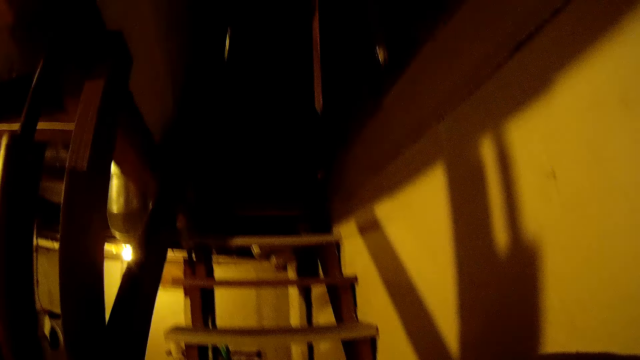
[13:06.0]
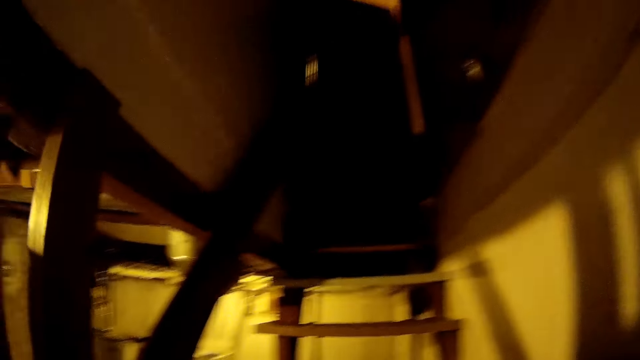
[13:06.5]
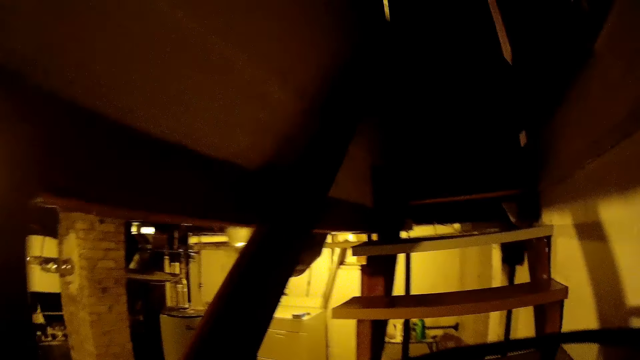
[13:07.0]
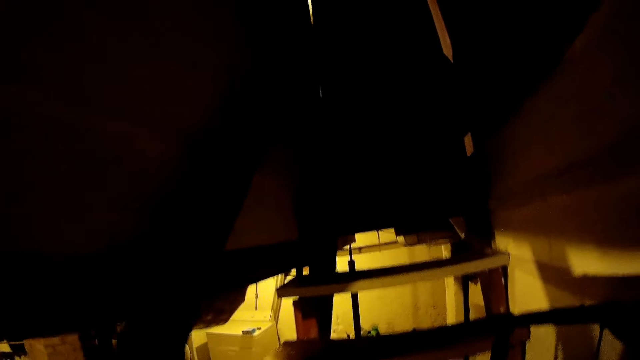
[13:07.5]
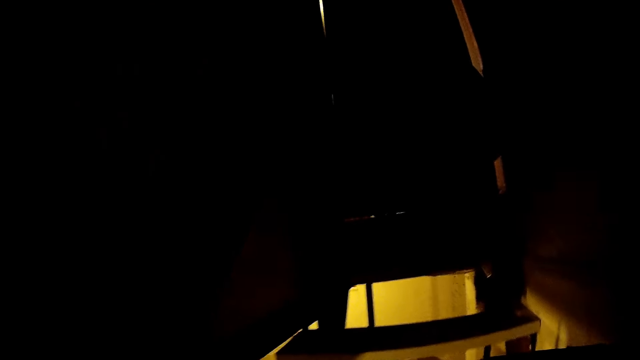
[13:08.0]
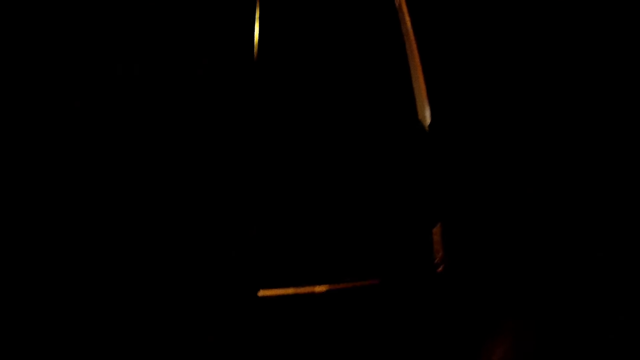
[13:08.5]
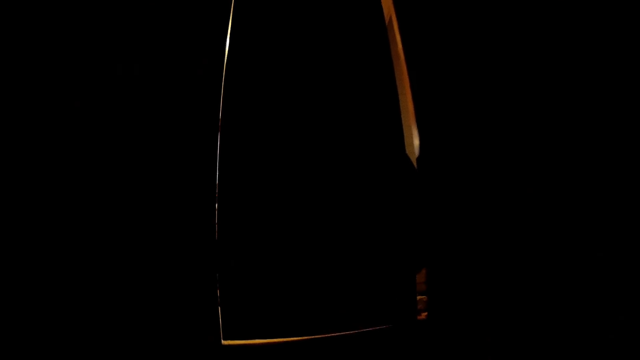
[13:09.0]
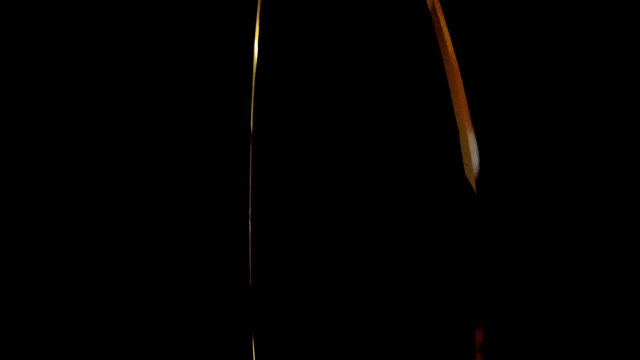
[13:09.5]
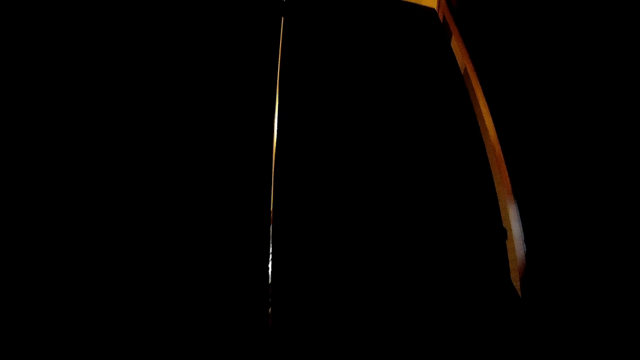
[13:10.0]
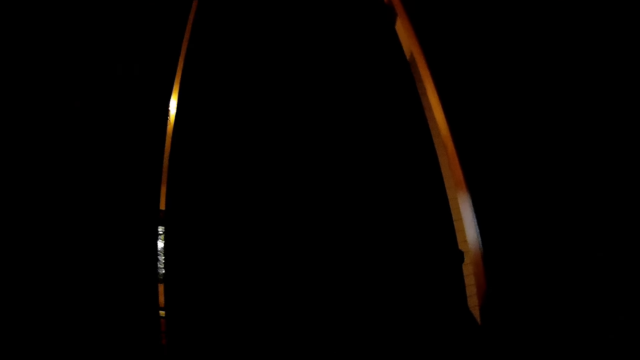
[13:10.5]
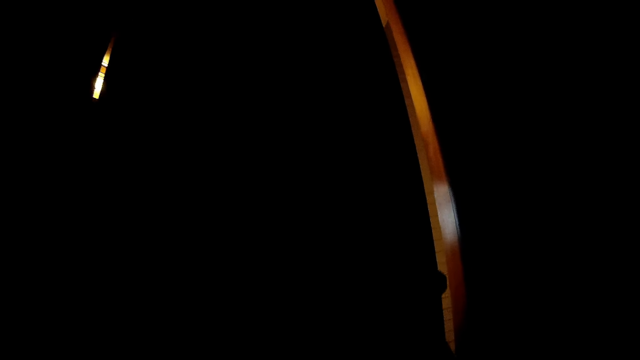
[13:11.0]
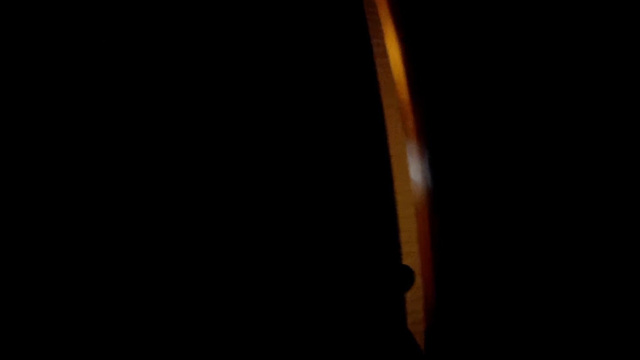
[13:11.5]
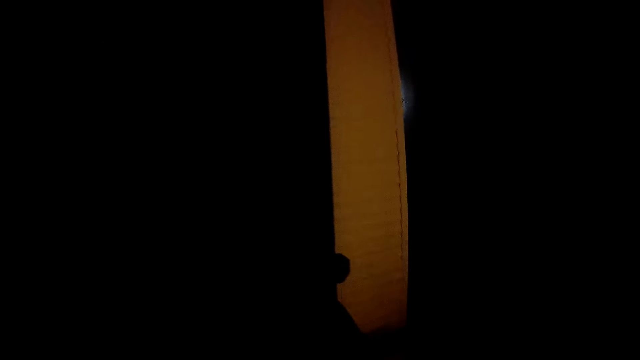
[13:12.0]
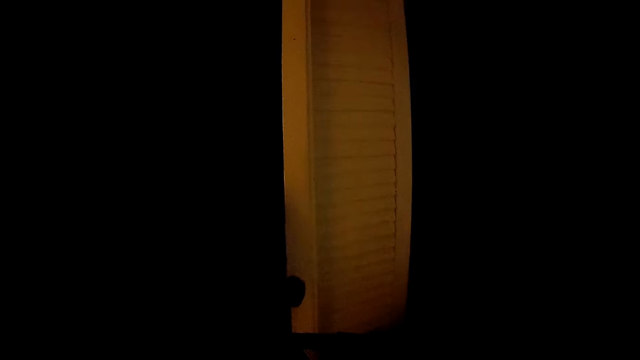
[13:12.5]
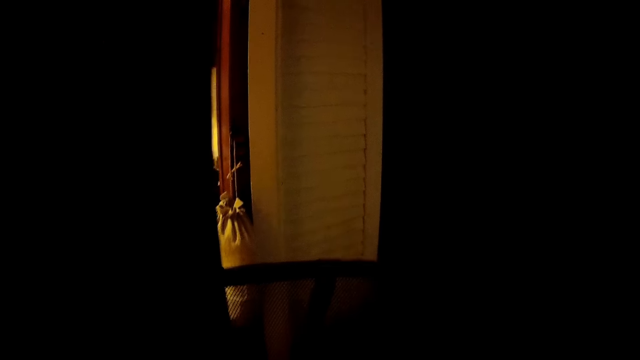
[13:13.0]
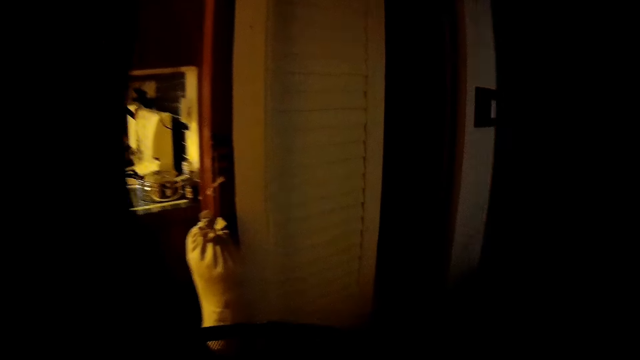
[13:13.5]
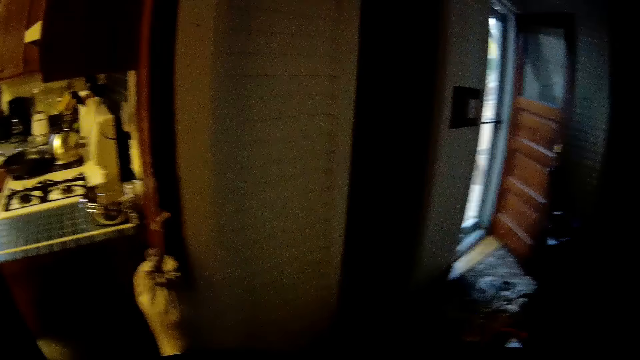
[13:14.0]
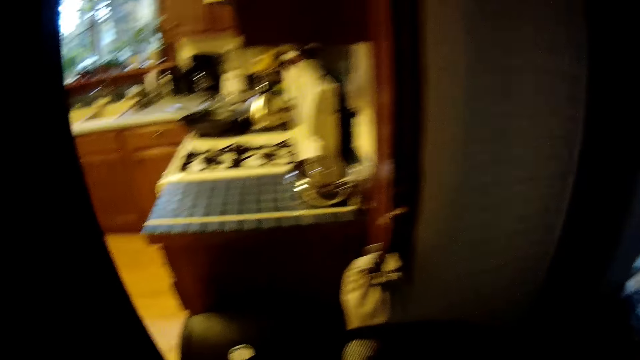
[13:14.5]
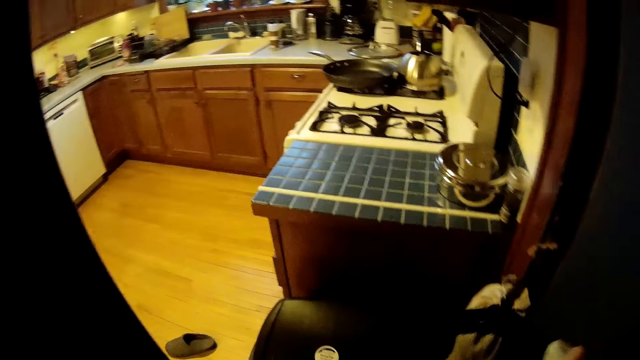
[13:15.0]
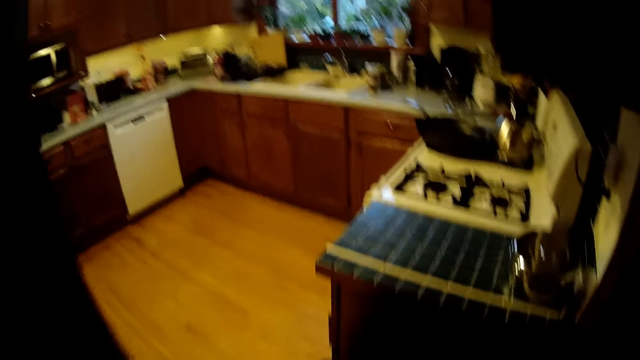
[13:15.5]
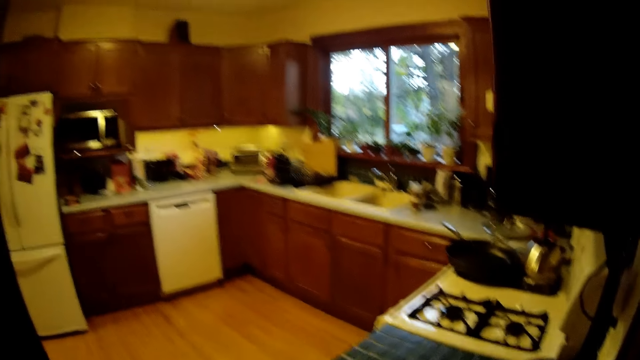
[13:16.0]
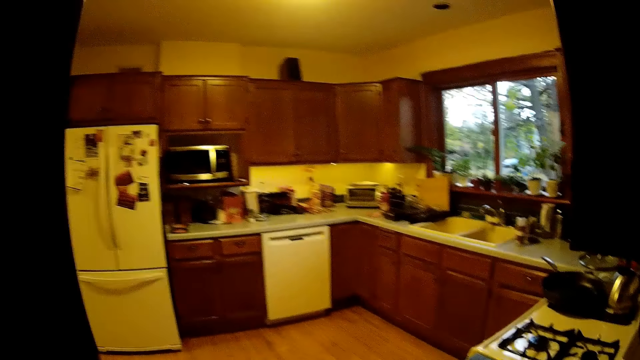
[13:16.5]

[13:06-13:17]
The camera wearer carries a clothes bin.

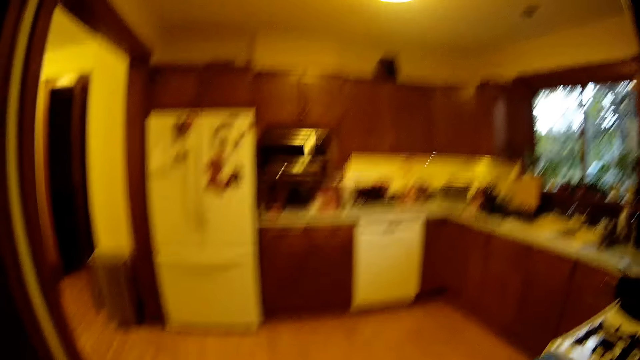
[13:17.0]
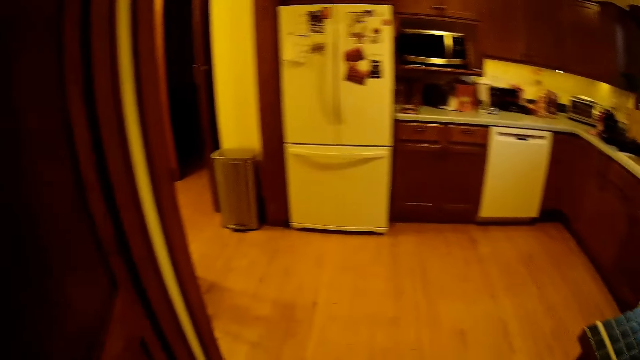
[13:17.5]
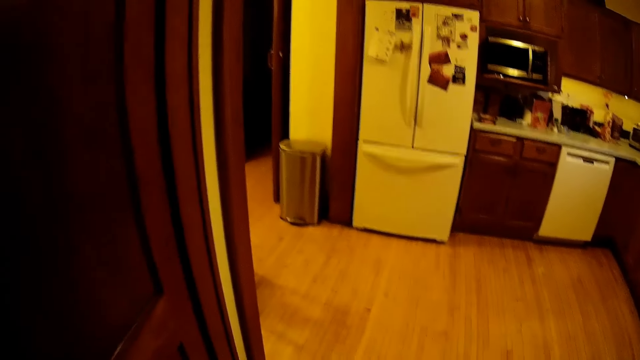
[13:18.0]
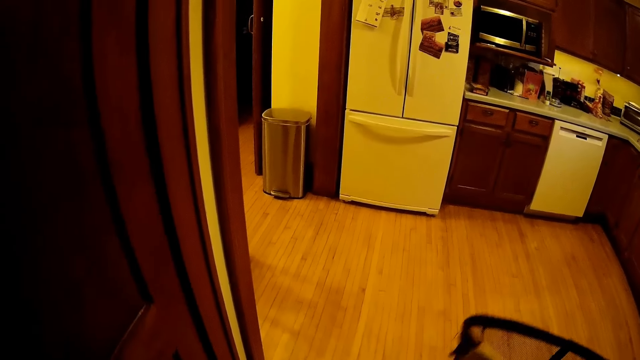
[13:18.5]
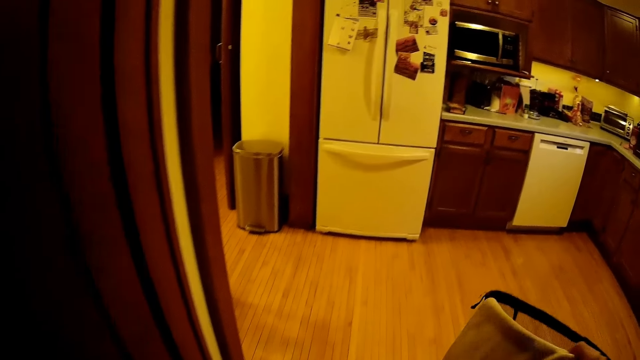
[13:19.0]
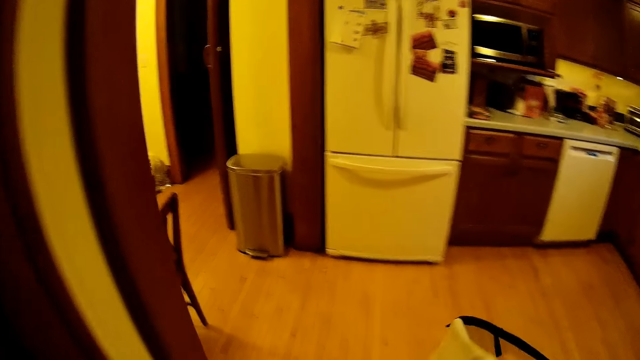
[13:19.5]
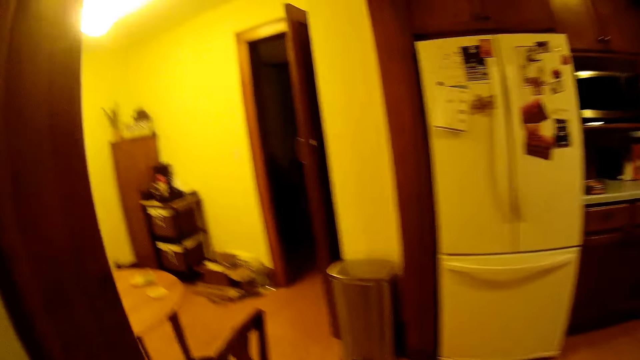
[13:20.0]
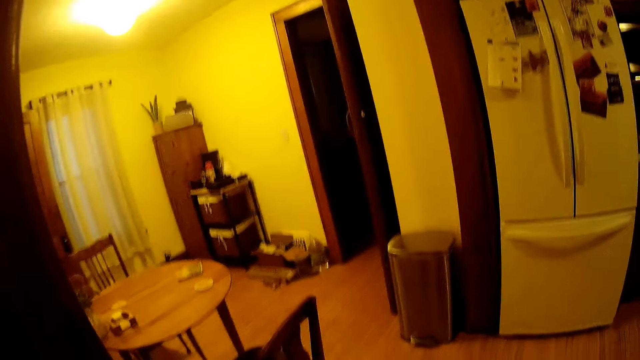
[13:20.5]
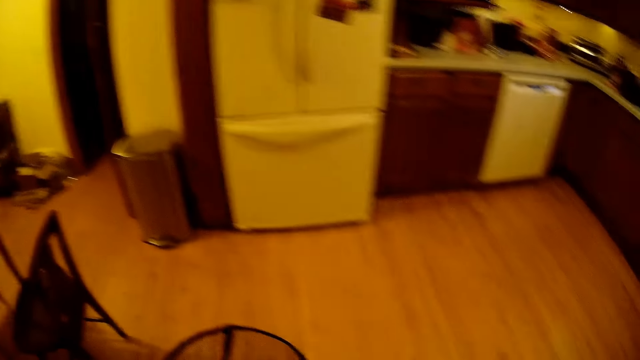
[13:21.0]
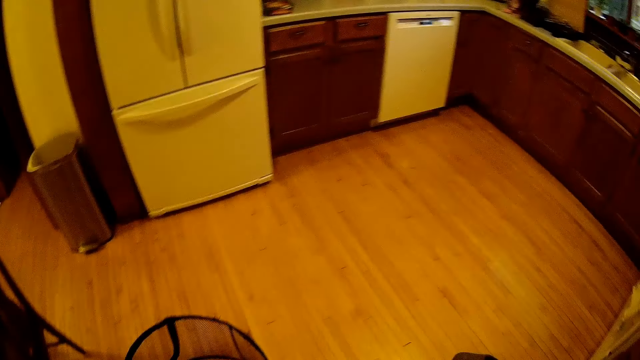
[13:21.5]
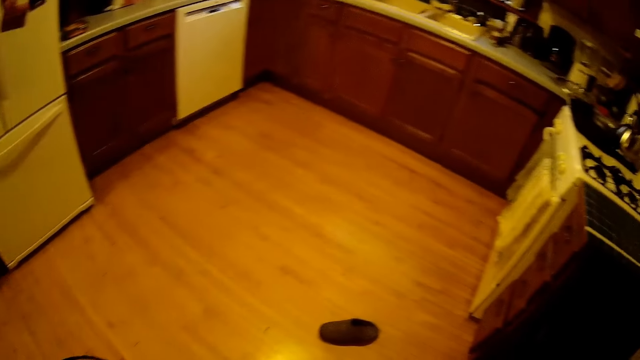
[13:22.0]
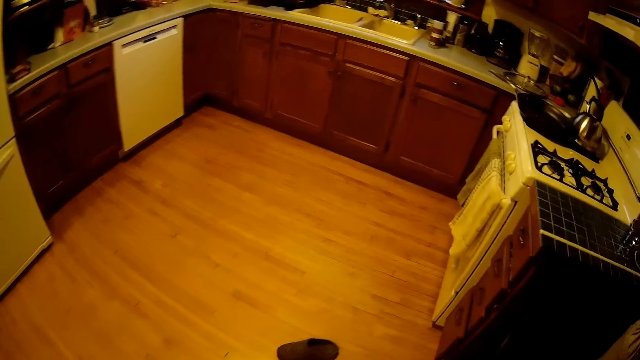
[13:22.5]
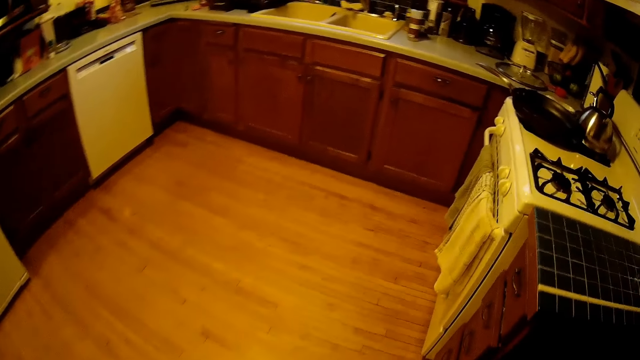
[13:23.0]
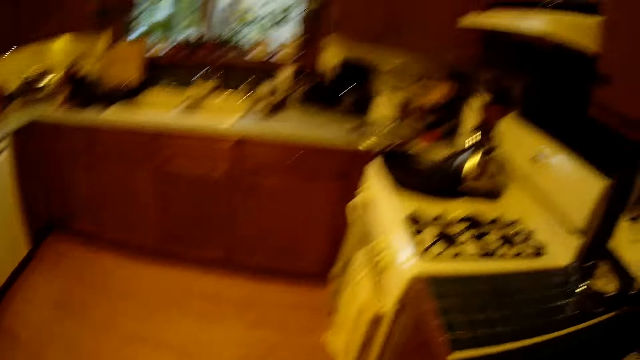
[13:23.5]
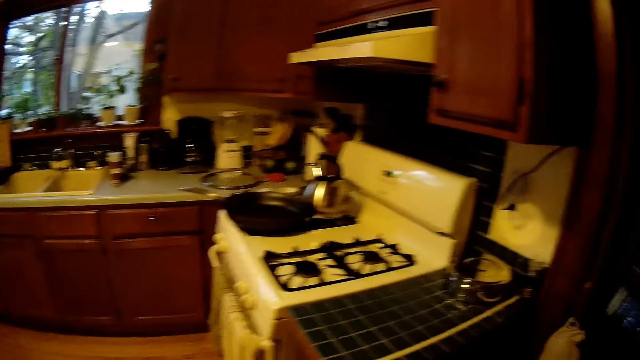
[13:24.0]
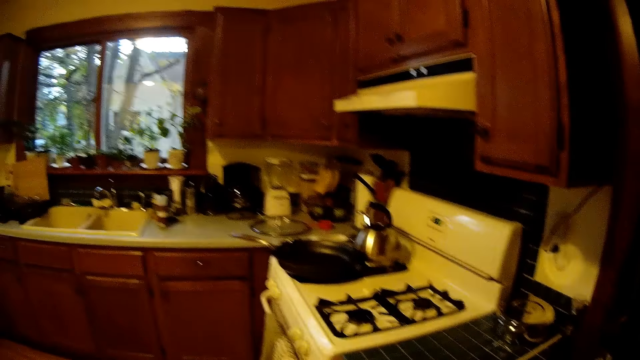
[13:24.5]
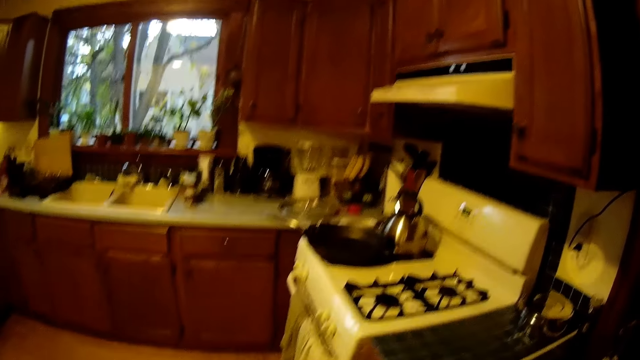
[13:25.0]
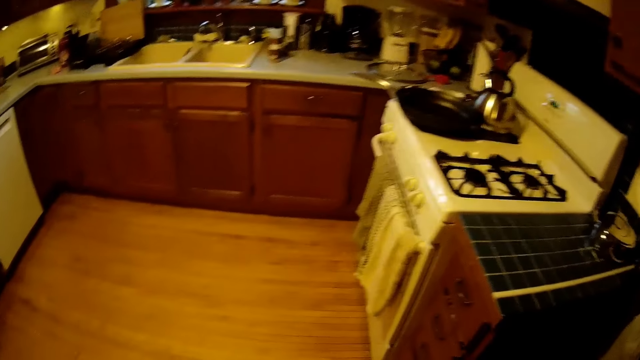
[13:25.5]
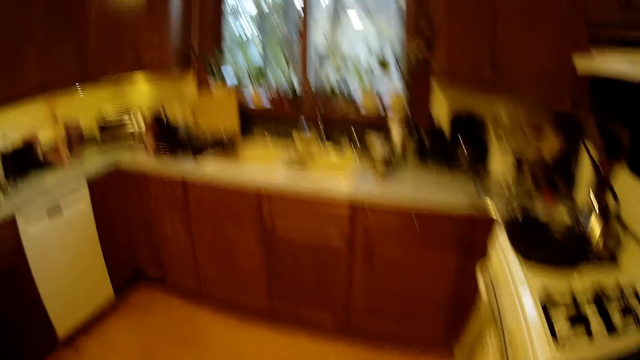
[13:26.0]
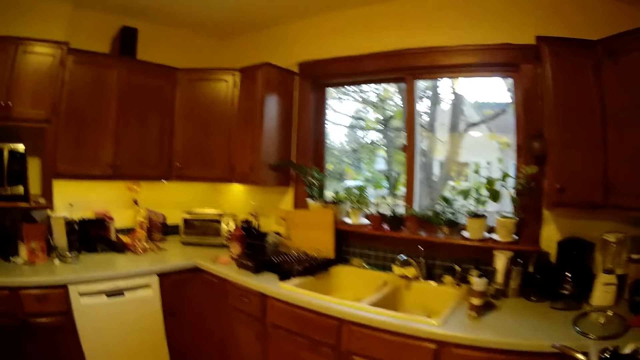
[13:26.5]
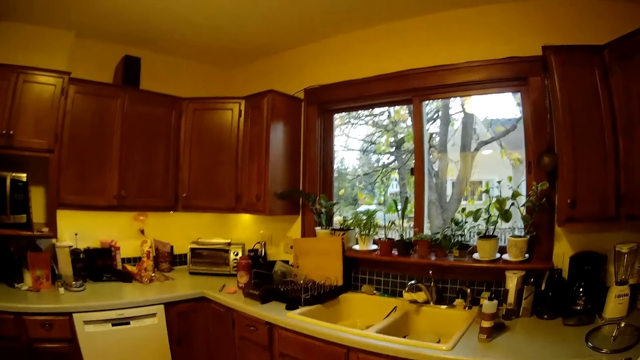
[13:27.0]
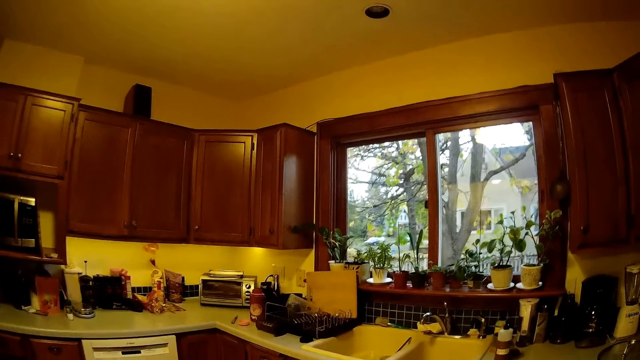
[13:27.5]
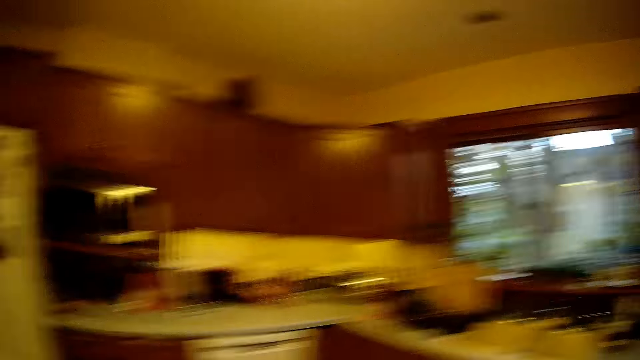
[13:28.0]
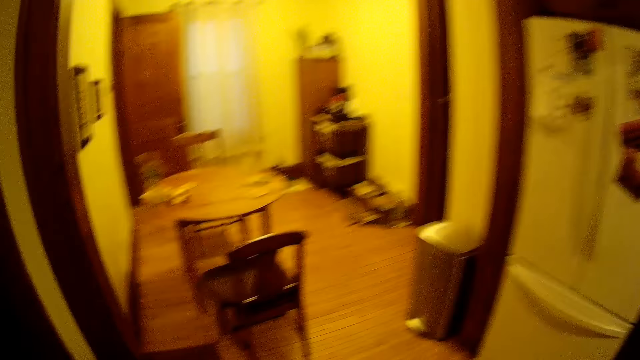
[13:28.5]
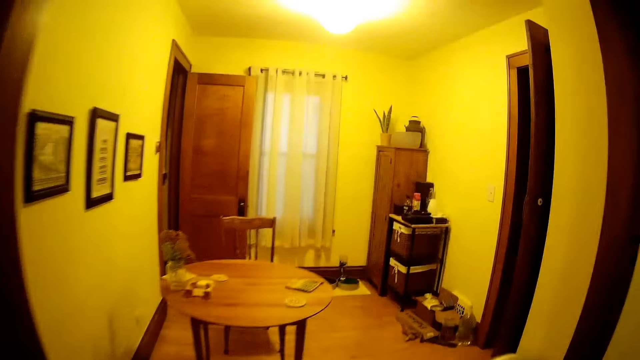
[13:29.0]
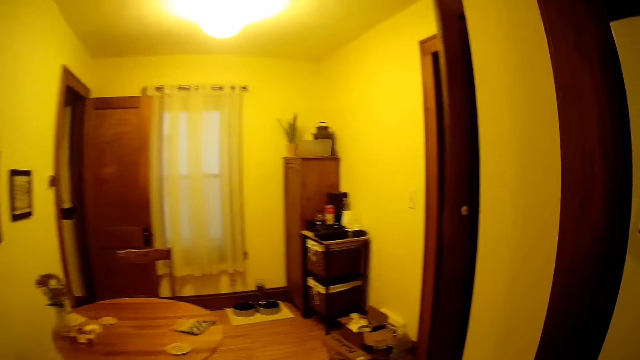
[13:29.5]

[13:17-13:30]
The camera wearer puts down the clothes bin. They walk in the house.
